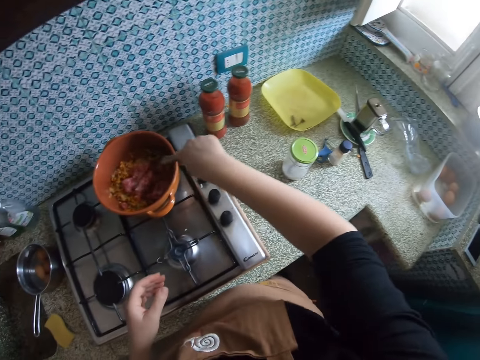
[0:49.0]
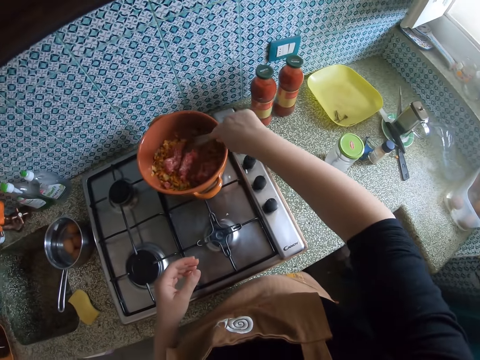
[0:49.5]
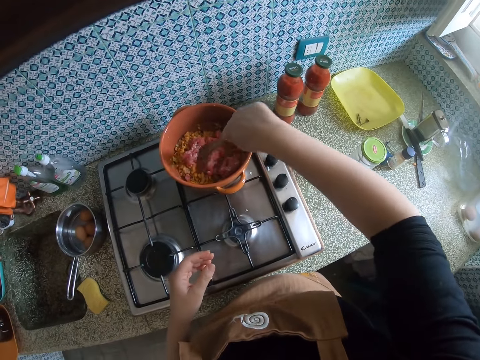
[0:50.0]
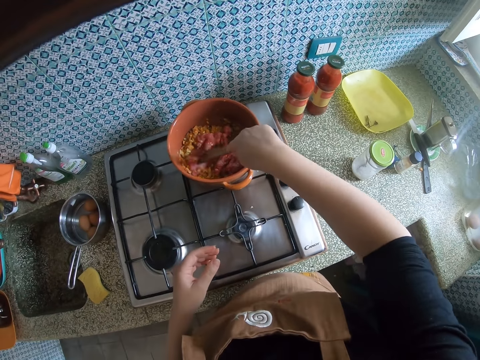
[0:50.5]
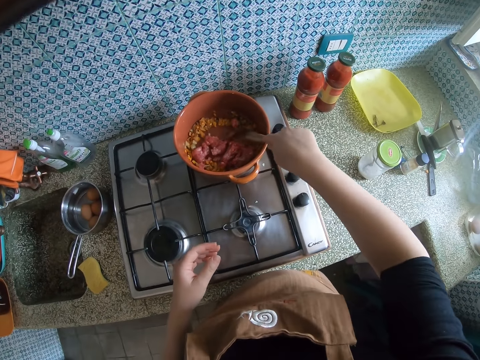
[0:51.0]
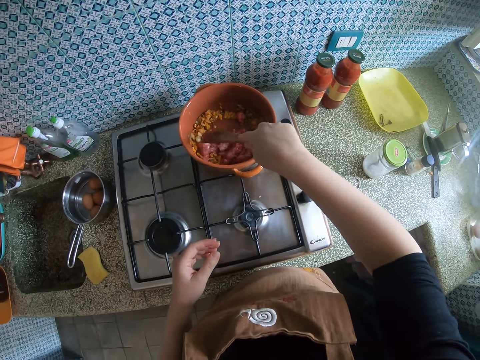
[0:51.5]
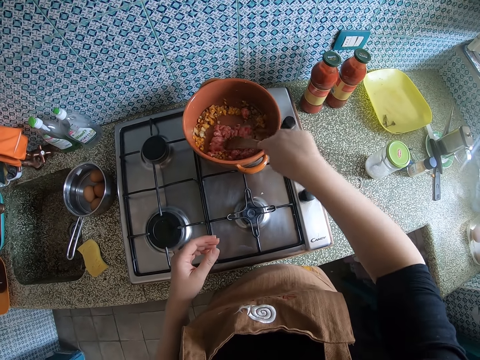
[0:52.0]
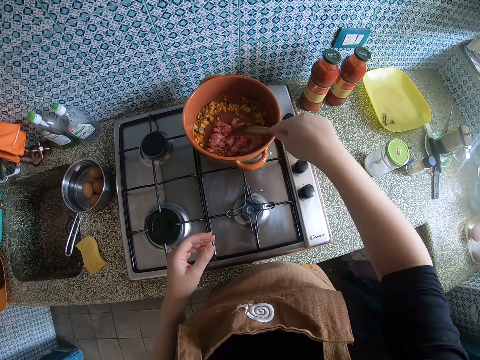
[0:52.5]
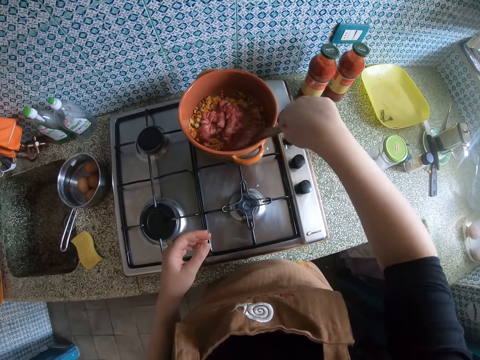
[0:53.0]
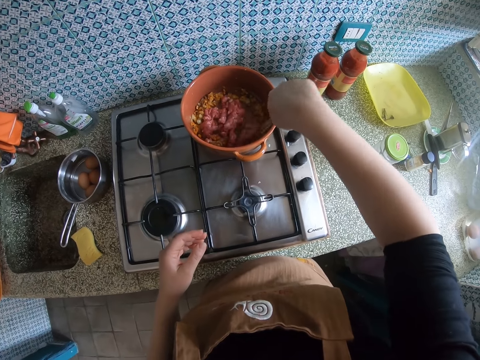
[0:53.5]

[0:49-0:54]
The camera wearer stirs the food with the spoon.

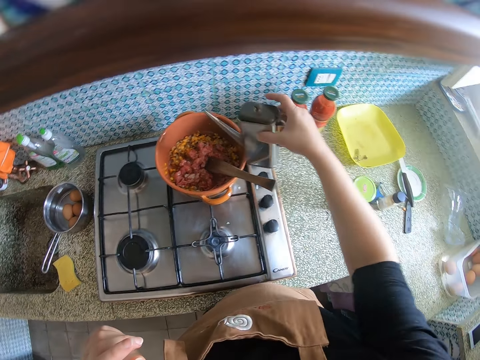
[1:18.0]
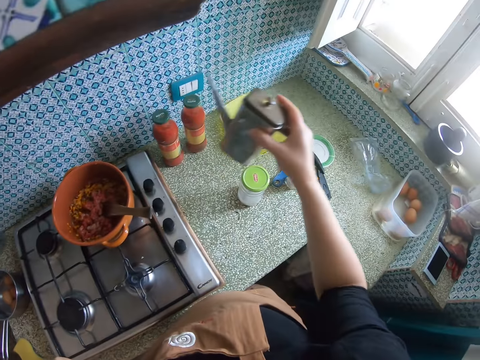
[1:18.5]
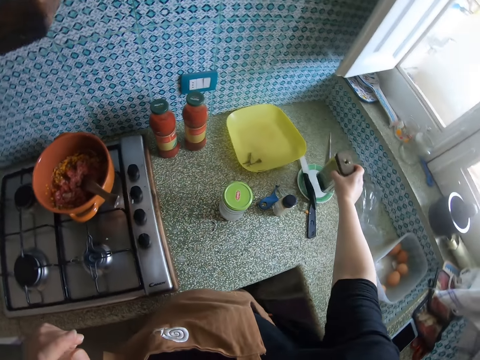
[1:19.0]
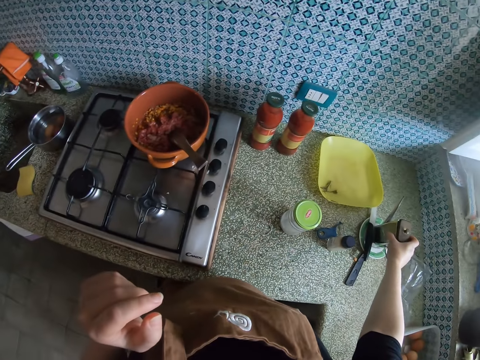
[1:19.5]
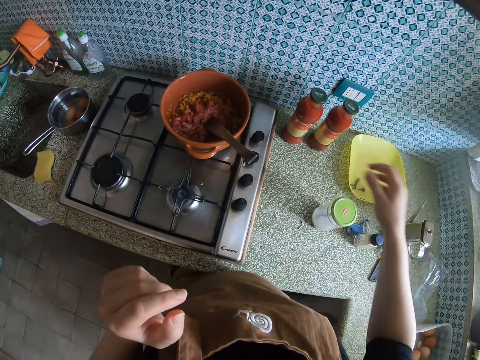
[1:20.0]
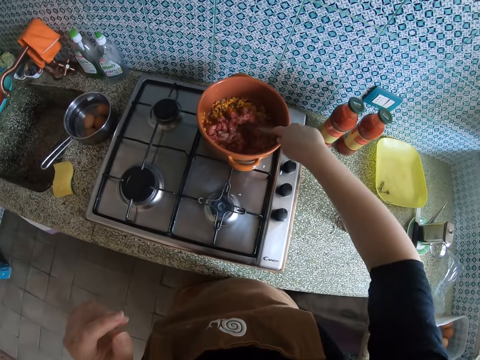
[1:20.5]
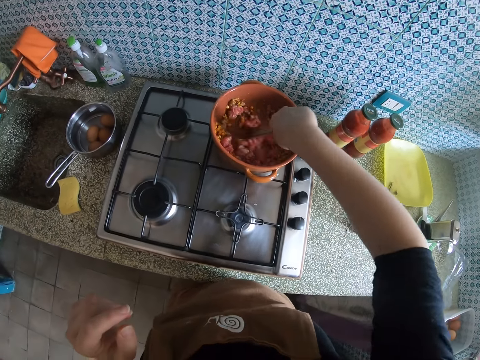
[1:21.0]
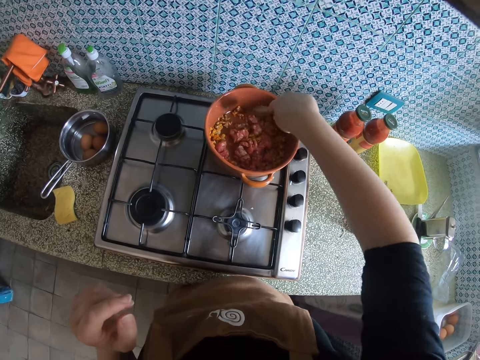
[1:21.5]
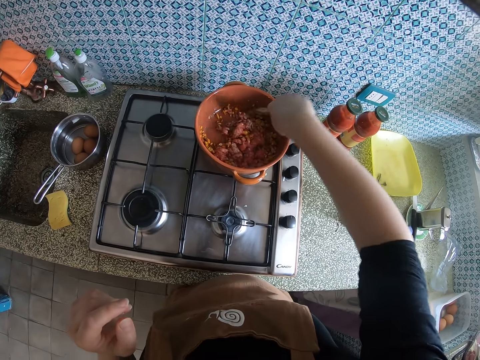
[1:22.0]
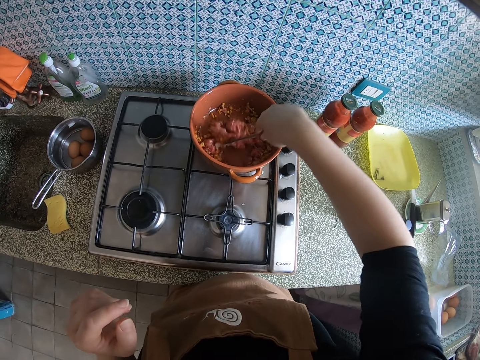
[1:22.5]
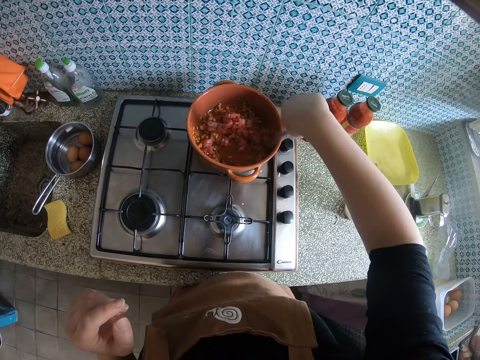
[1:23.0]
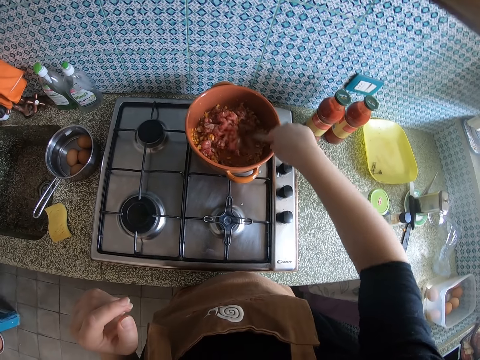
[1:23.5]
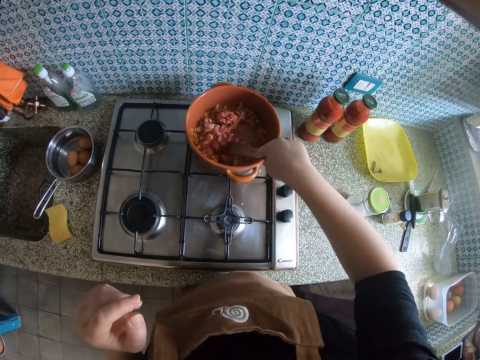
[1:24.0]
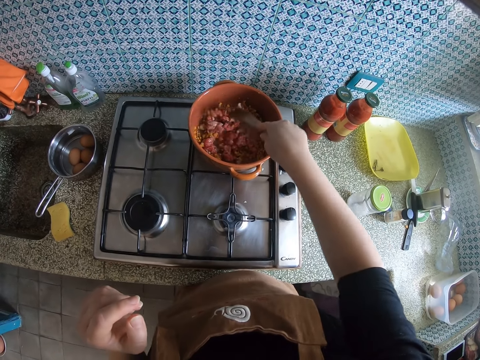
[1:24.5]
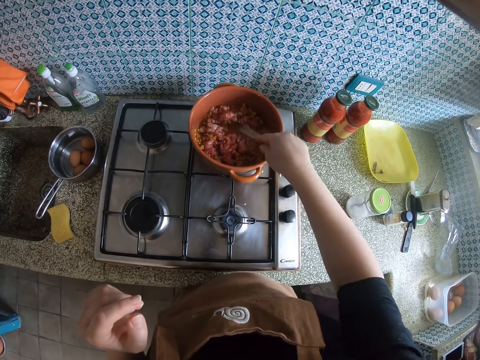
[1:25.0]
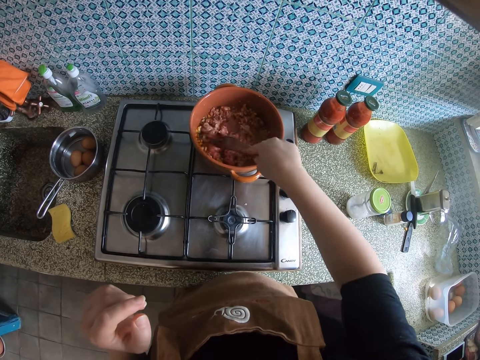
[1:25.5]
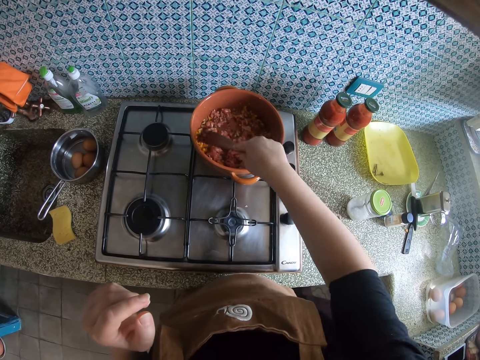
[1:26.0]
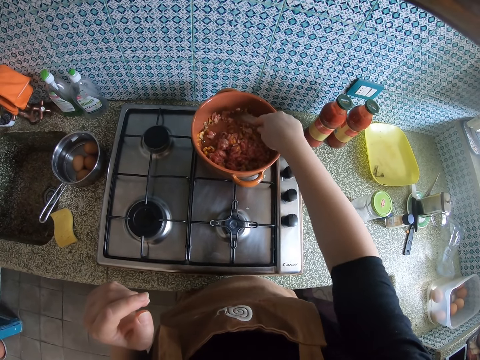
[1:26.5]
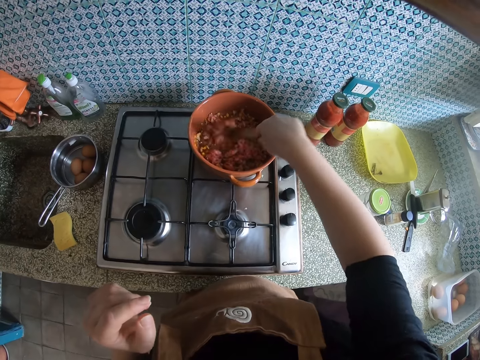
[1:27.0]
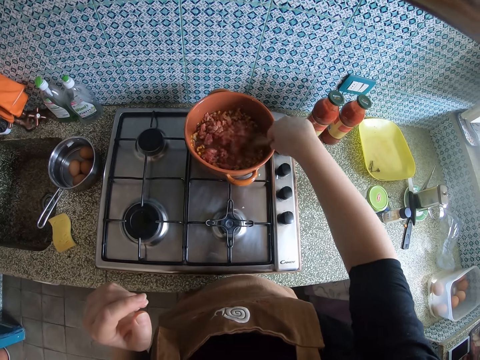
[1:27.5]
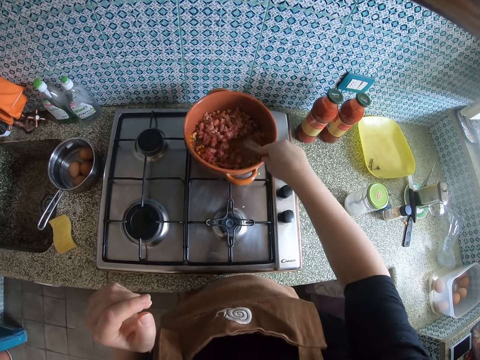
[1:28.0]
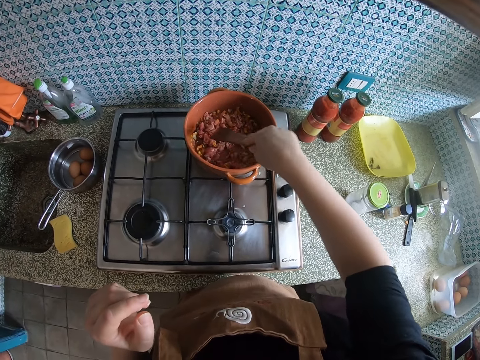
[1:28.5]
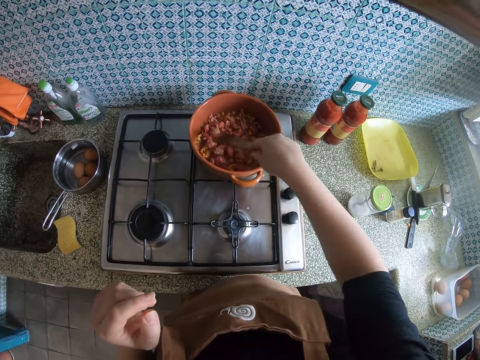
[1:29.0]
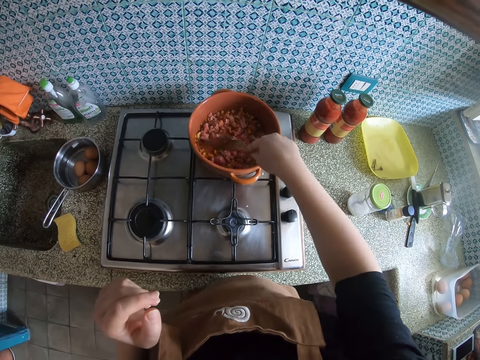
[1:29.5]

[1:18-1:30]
The camera wearer drops the jug on the counter. They pick up the paddle and stir the food with the spoon.

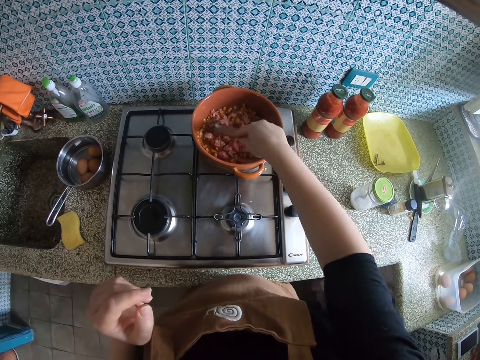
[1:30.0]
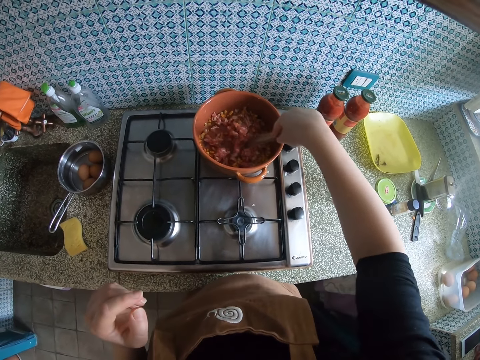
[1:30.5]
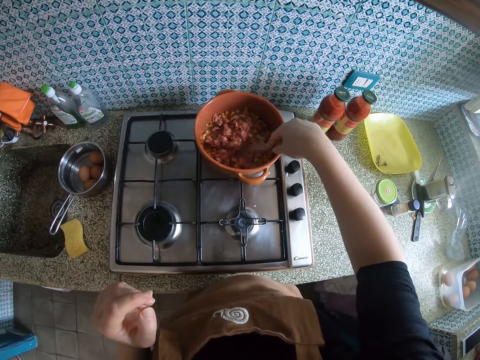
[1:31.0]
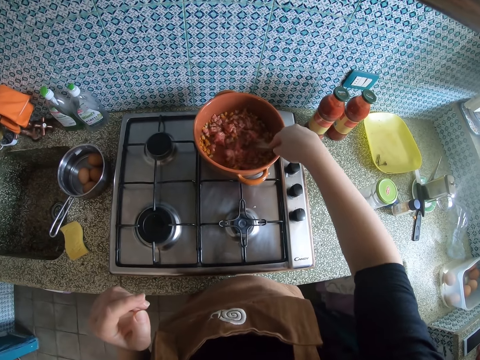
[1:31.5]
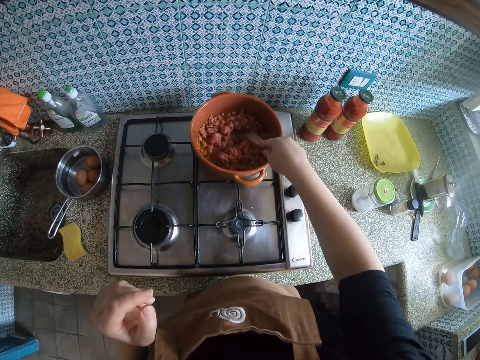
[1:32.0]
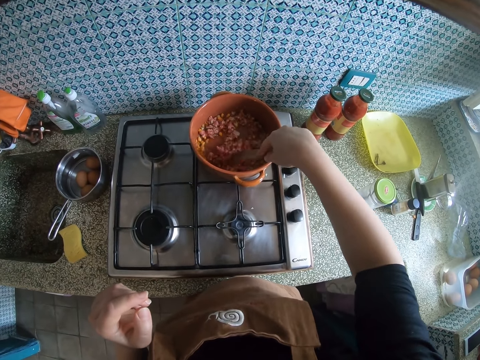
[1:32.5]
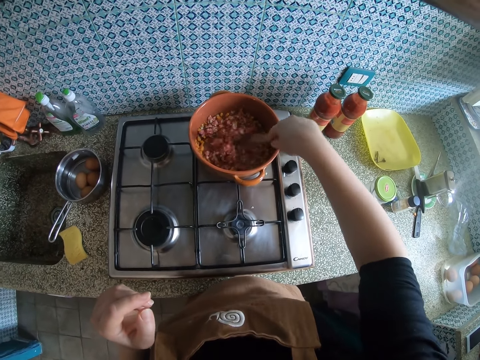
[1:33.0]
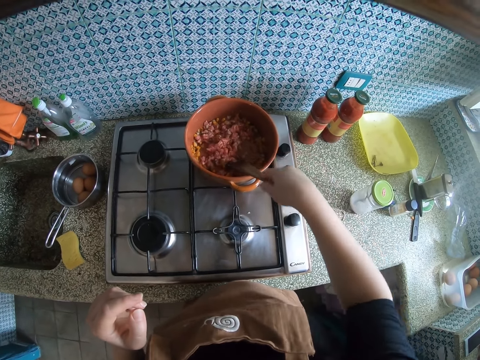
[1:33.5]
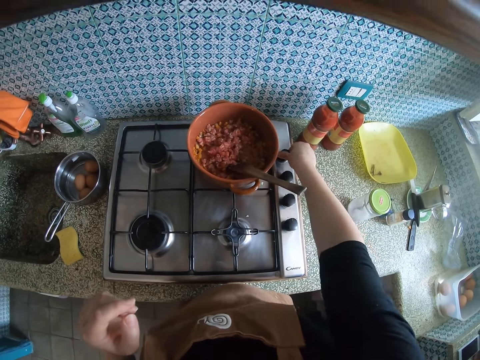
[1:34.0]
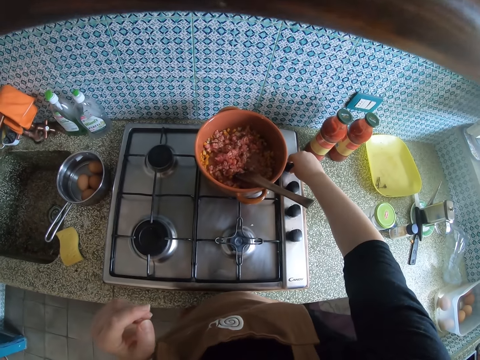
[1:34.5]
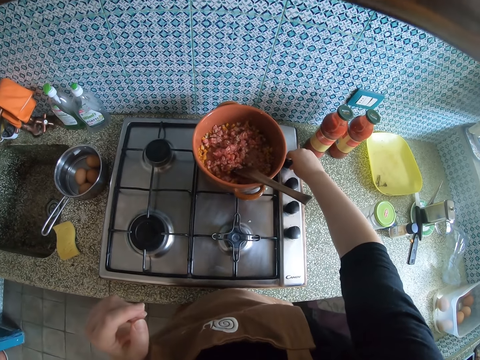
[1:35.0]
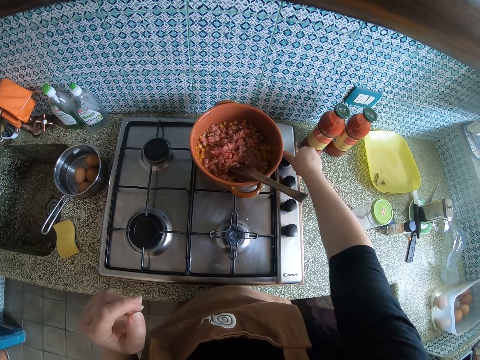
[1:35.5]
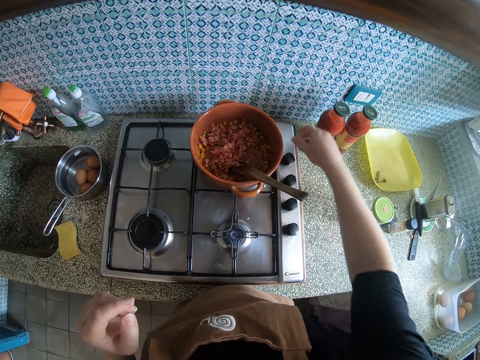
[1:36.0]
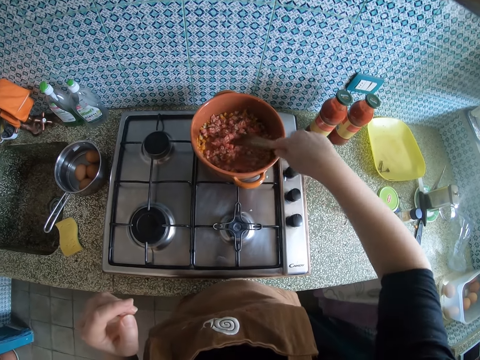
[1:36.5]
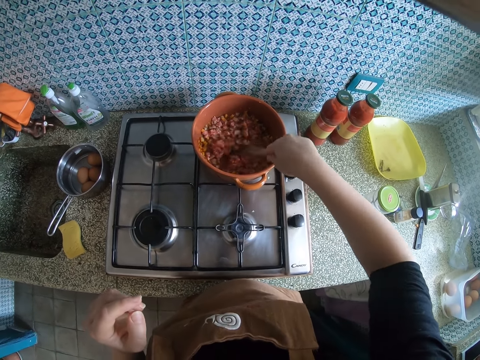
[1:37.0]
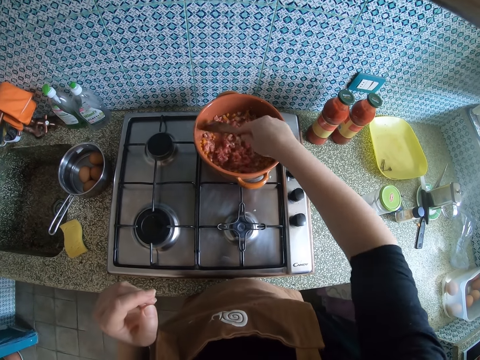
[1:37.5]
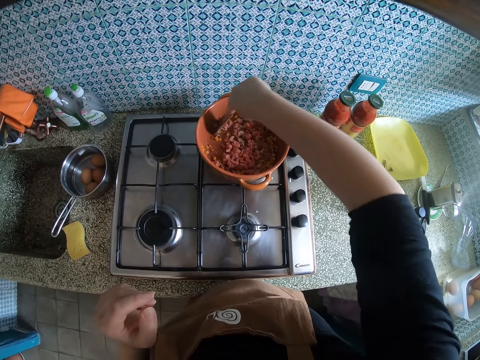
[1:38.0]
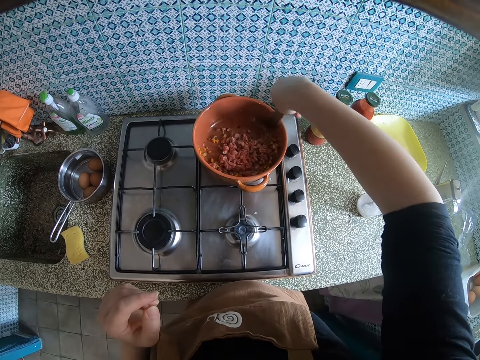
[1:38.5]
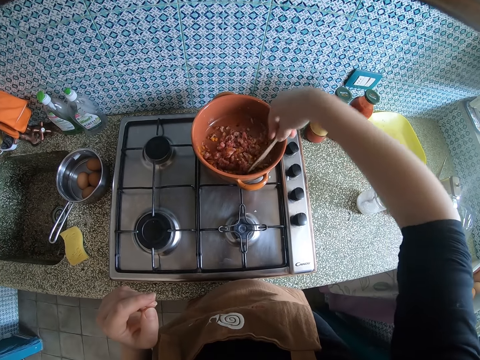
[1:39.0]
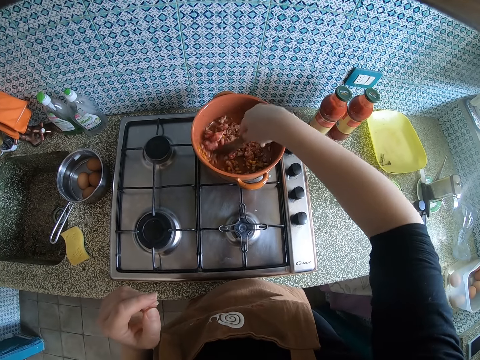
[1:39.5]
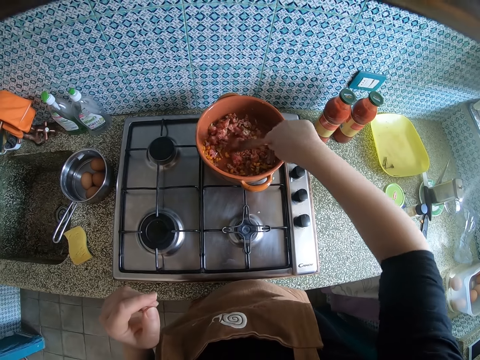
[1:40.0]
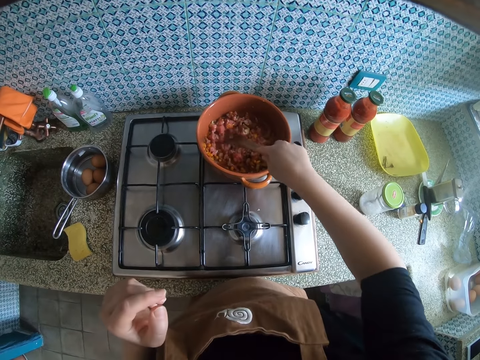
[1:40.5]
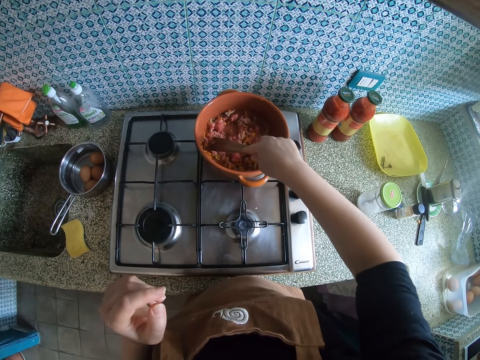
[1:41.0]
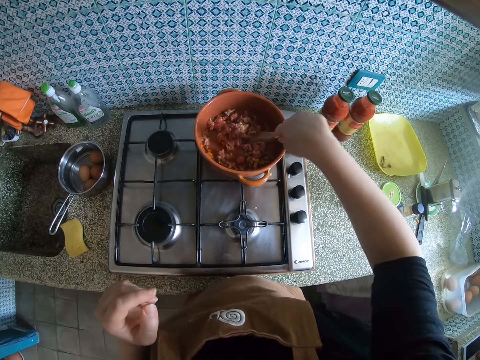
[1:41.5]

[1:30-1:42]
The camera wearer stops stirring. They reduce the heat and turn the cooker knob. They stir the food with the spoon.
